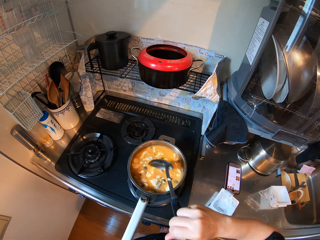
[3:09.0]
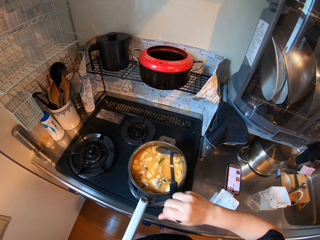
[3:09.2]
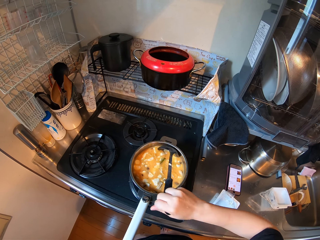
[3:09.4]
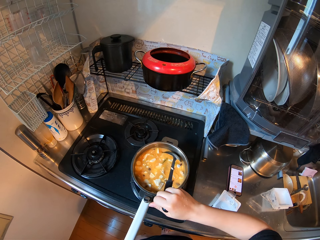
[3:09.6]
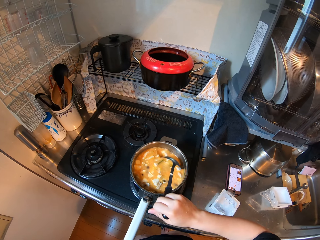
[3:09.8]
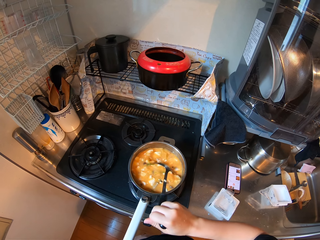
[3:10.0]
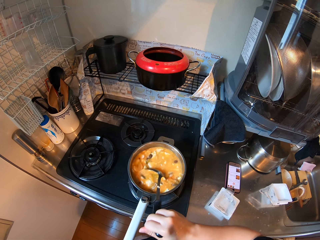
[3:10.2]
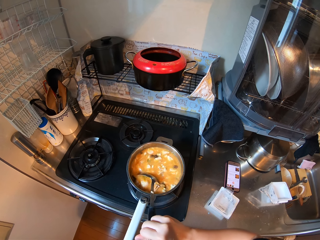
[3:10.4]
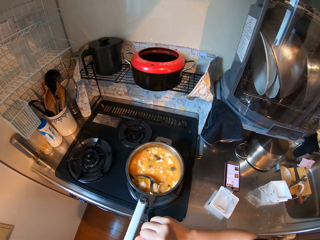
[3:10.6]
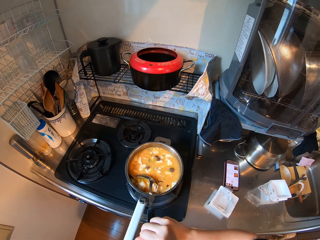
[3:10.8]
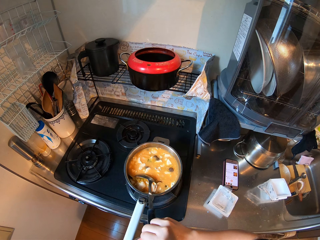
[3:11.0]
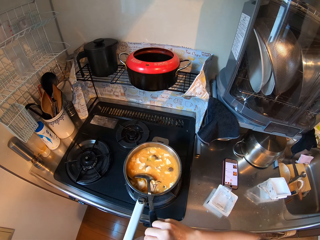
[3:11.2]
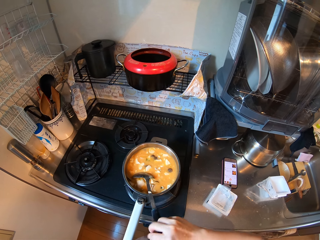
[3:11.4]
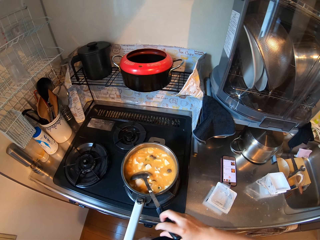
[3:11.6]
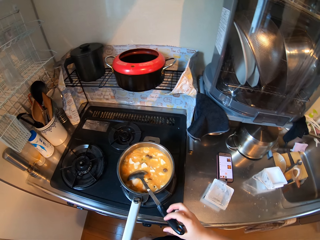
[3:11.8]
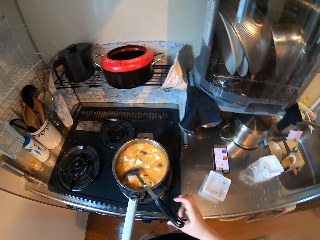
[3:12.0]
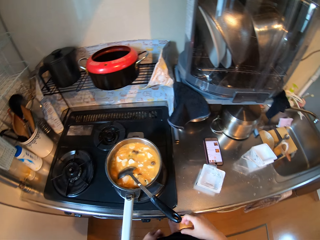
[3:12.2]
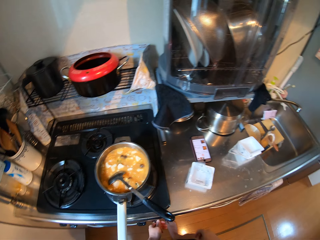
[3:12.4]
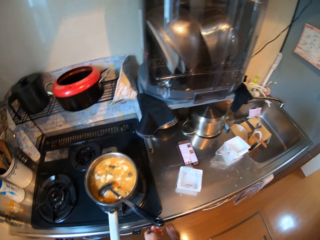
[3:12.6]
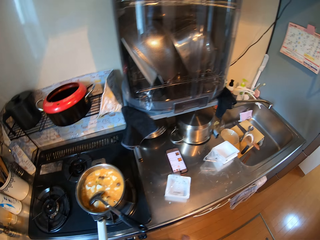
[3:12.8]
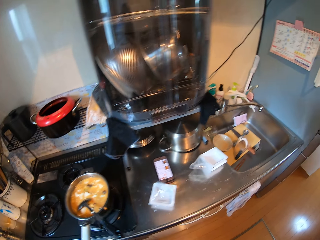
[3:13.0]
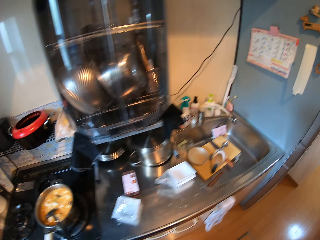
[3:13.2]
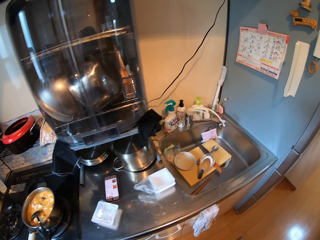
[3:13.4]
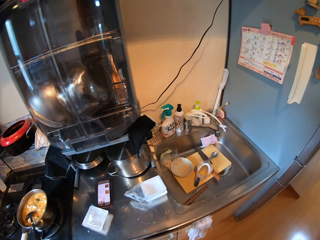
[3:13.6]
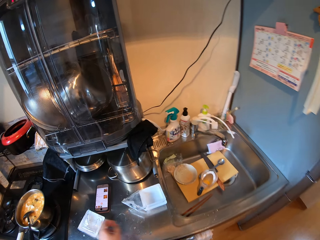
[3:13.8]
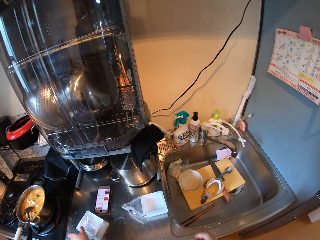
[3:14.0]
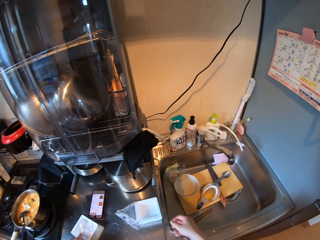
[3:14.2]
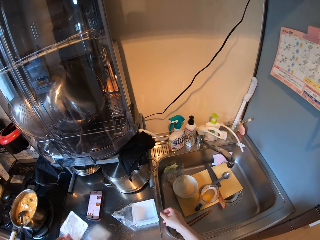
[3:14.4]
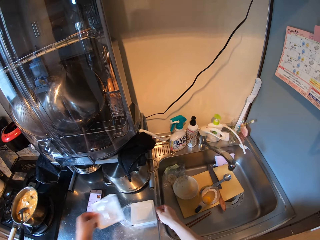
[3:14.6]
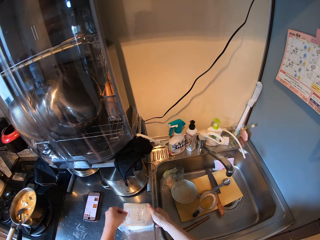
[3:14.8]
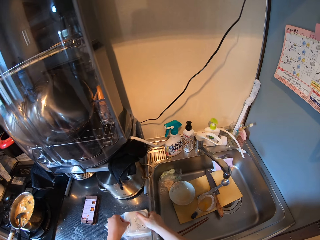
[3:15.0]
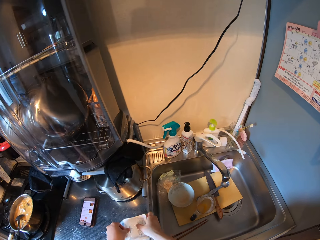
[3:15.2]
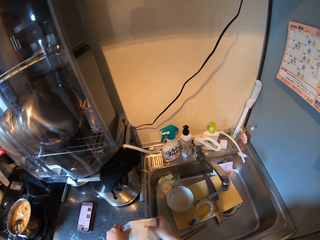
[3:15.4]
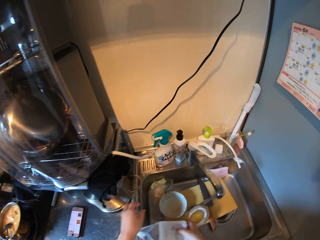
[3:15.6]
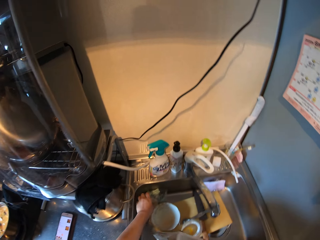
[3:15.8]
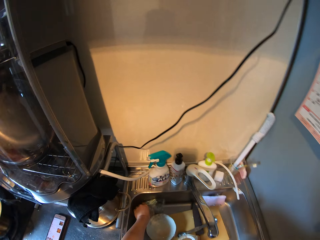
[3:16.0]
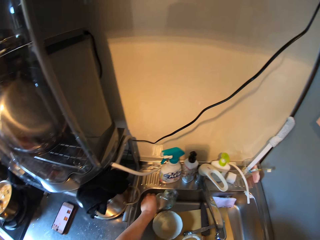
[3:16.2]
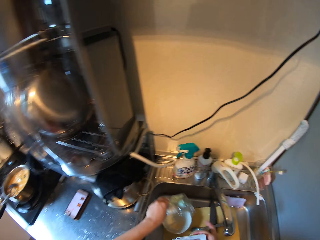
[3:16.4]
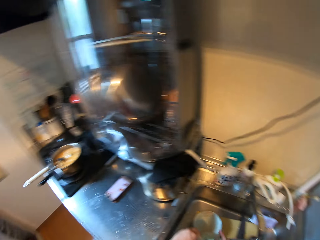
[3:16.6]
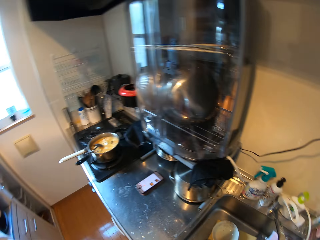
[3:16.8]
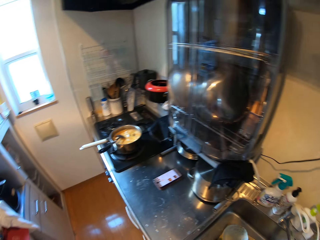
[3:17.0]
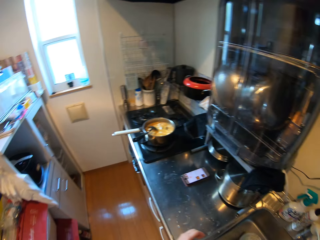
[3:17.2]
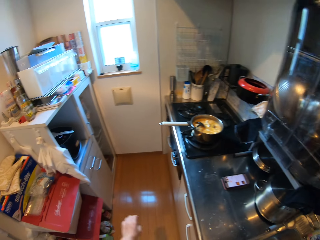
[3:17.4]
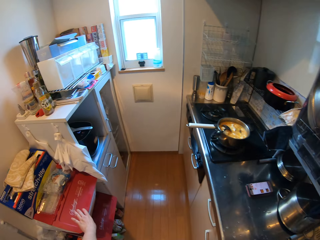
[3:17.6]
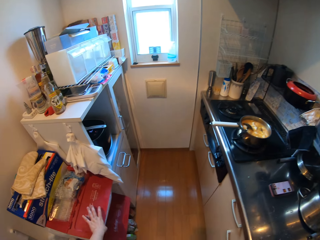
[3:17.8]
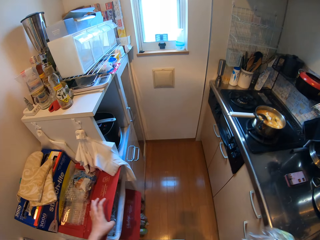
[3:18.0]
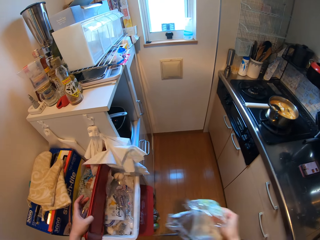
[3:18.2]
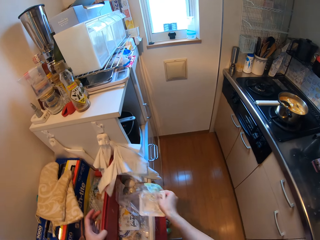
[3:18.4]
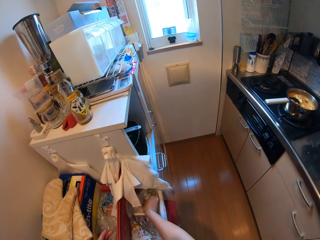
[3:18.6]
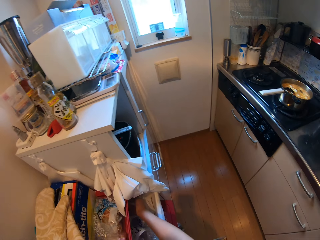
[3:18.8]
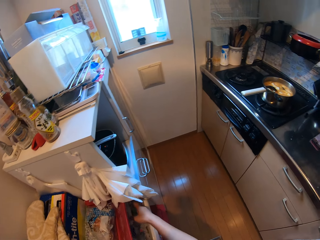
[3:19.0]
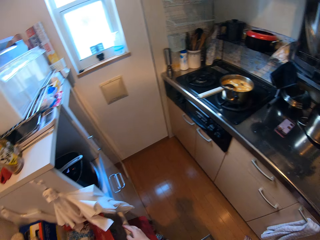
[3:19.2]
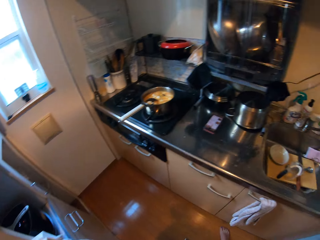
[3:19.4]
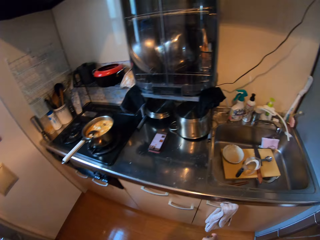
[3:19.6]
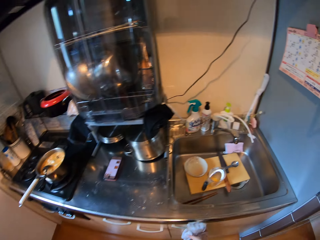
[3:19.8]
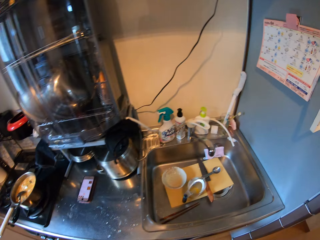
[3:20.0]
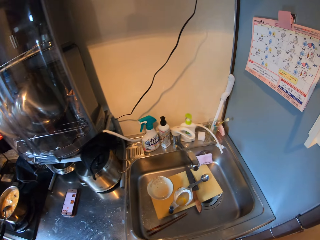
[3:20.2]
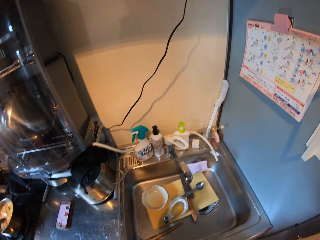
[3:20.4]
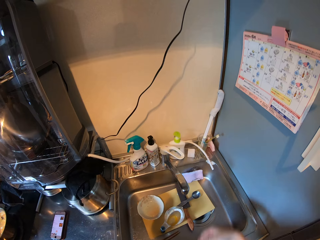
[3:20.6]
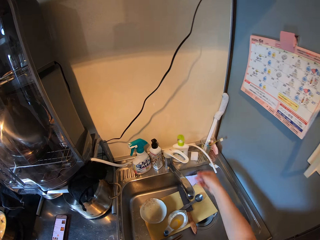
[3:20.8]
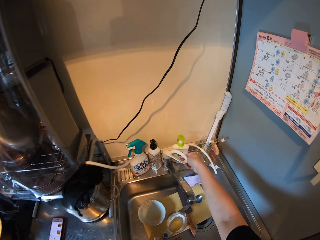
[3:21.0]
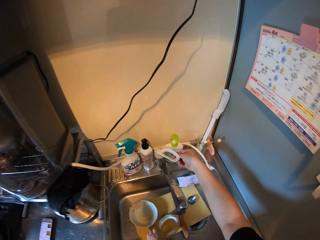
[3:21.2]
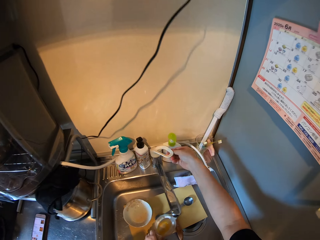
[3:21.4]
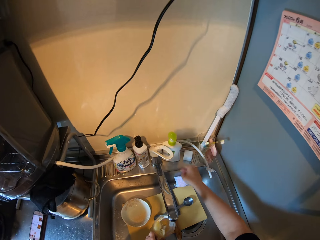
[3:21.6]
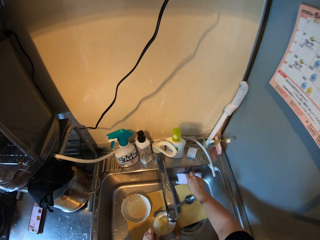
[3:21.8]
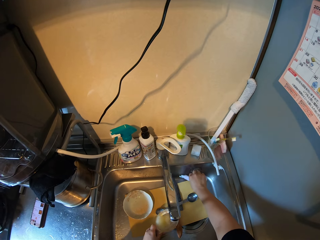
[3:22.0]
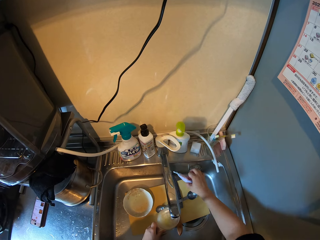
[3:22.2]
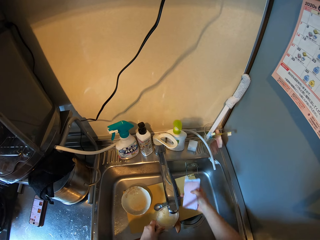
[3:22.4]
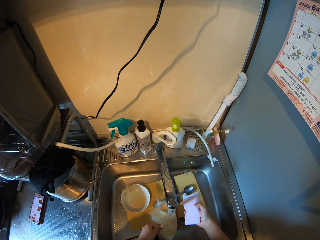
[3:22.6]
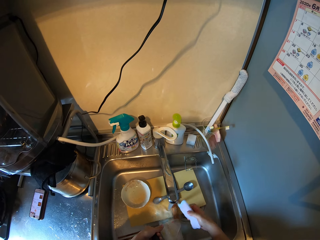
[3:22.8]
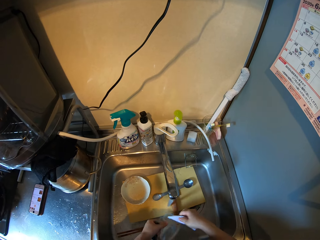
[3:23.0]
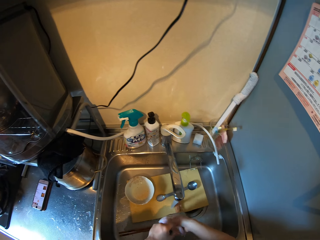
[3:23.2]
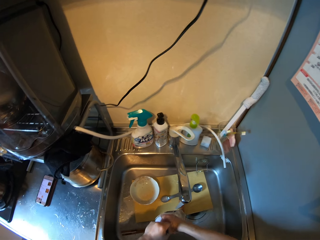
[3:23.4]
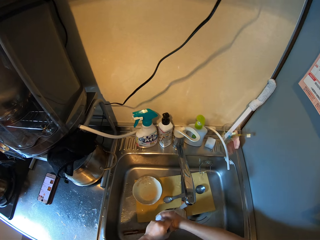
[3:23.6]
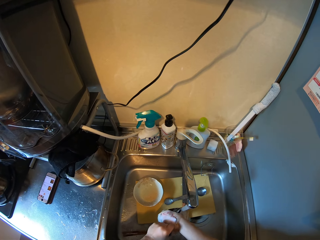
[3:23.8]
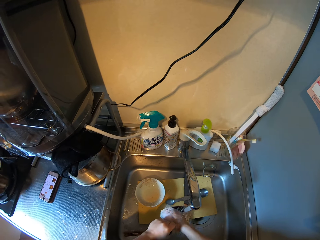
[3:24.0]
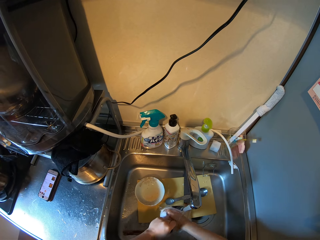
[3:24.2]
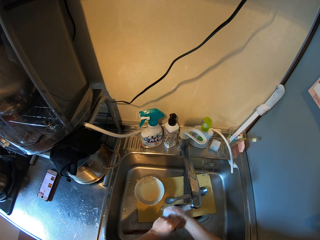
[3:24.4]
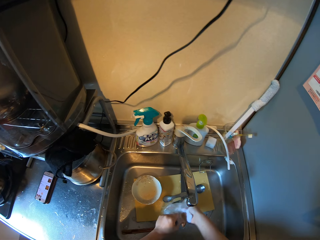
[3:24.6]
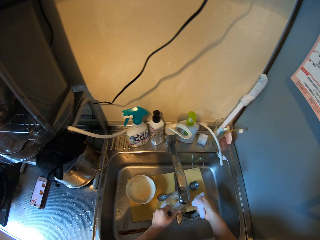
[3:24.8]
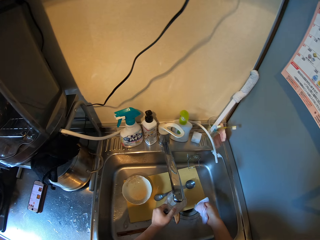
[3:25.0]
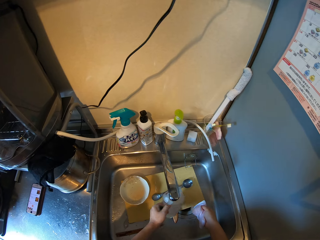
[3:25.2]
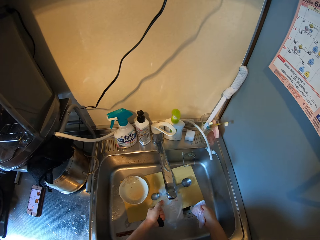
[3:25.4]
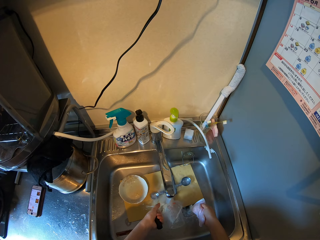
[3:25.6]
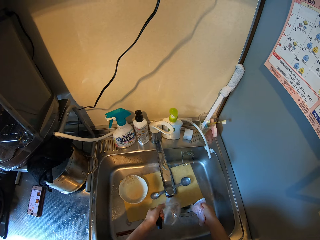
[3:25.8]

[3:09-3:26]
The camera wearer holds a large spoon. She stirs the stew. She removes her hands from the large spoon. She drops the spoon inside the soup pot. She picks a container or plastic bag on the kitchen basin. She picks another container on the kitchen basin. She picks up some dirt inside a rack in the kitchen basin sink and drops the container inside the kitchen basin. She opens the trash drawer or dustbin with her left hand. She drops the dirt inside the trash drawer. She dumps the plastic bag in the dustbin. She opens up the tap in the kitchen basin sink. She picks a sponge in the kitchen basin sink. She holds a measuring cup. She washes the measuring cup in the kitchen basin sink with the sponge. She rinses the measuring cup.

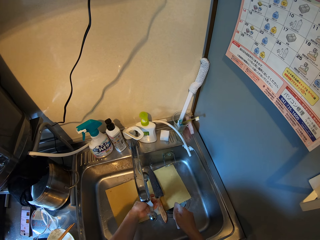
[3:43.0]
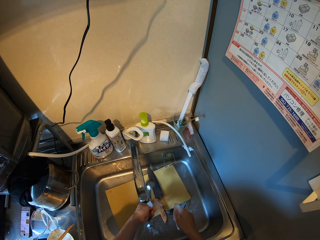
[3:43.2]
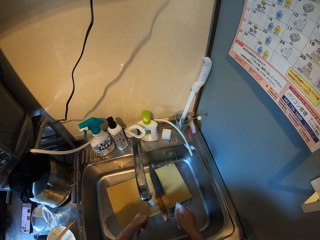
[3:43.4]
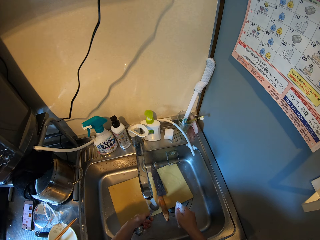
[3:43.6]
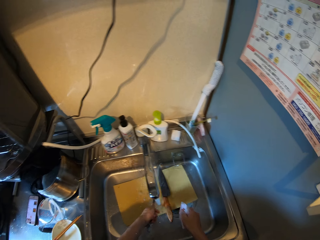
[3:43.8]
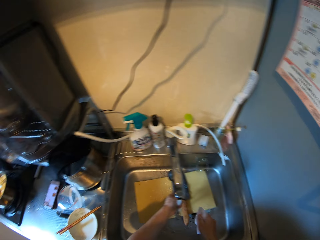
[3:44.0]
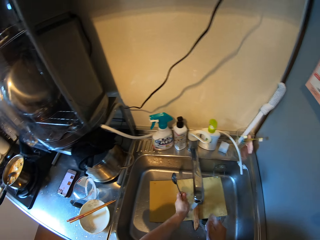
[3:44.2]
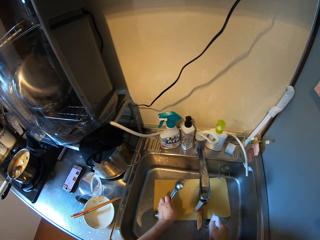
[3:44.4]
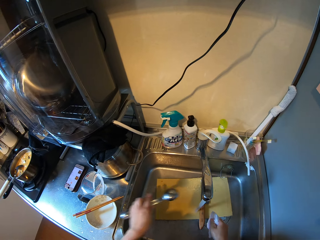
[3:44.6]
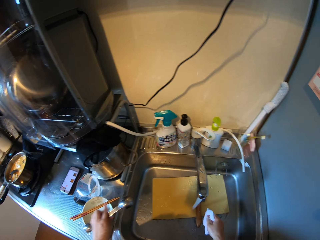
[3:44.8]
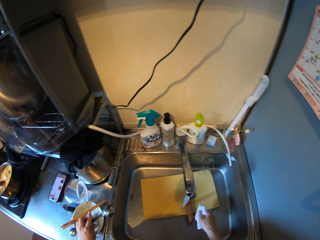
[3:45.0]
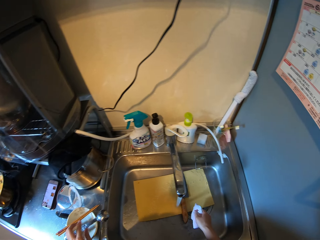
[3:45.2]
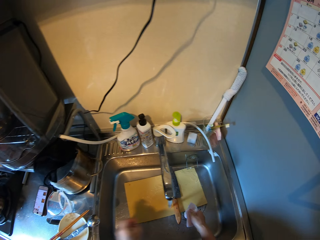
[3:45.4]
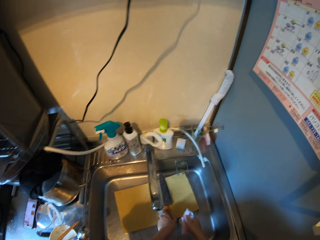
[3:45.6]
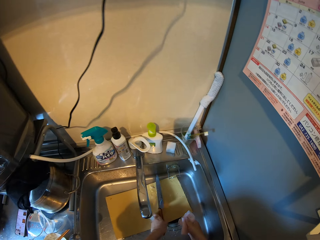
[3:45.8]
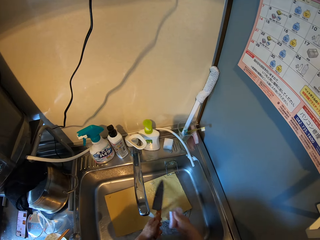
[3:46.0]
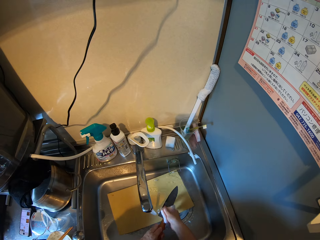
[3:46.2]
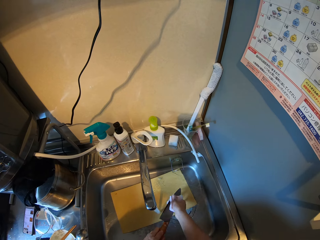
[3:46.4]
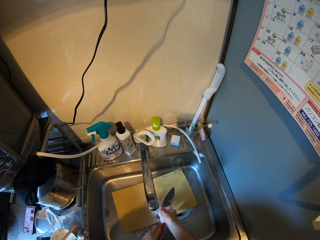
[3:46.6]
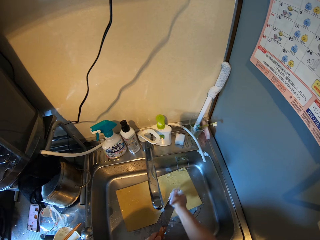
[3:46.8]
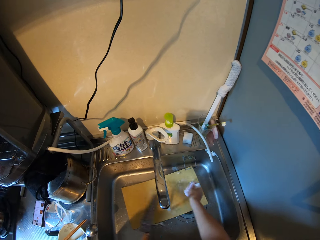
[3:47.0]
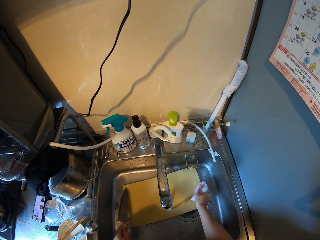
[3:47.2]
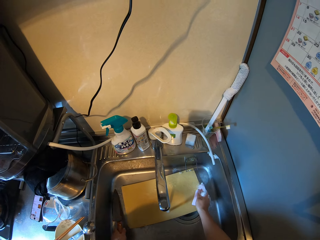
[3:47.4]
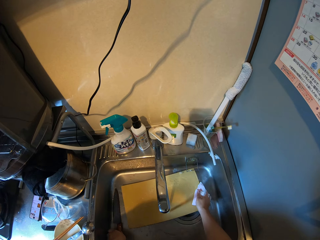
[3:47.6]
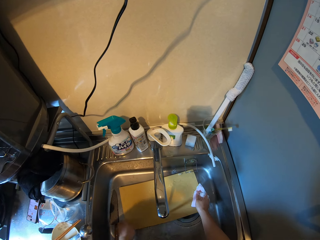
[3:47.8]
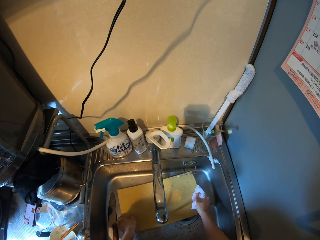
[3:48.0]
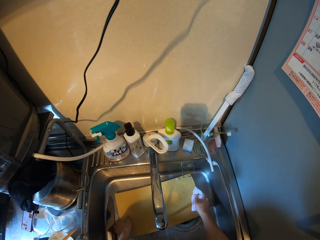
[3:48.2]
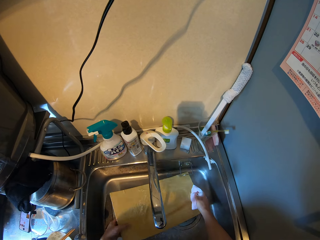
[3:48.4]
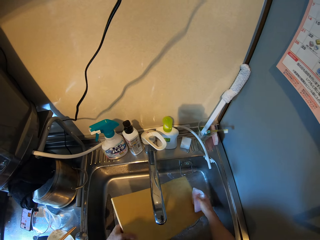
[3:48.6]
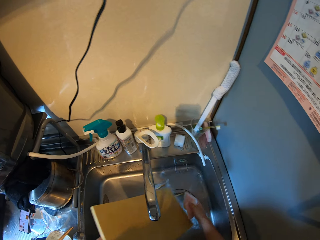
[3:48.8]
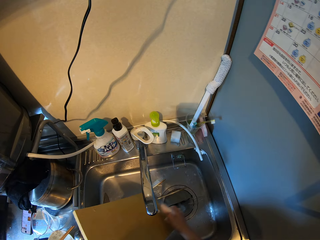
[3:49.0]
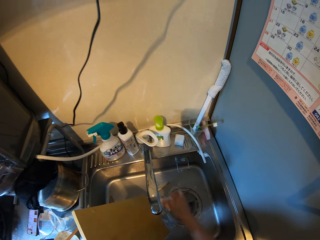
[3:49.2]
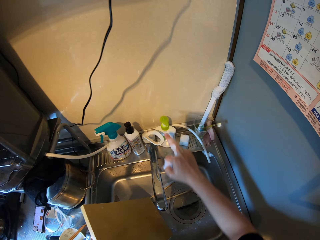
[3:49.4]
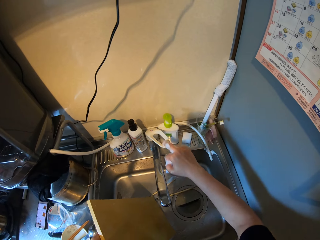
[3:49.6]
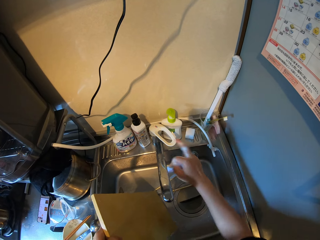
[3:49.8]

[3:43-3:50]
The camera wearer drops the spoon or spatula on the plate on the kitchen basin. They pick a knife. They wash the knife in the kitchen basin sink with the sponge. They drop the knife inside the kitchen basin sink. They pick a cutting board in the kitchen basin sink. They rinse the cutting board in the kitchen basin sink.
